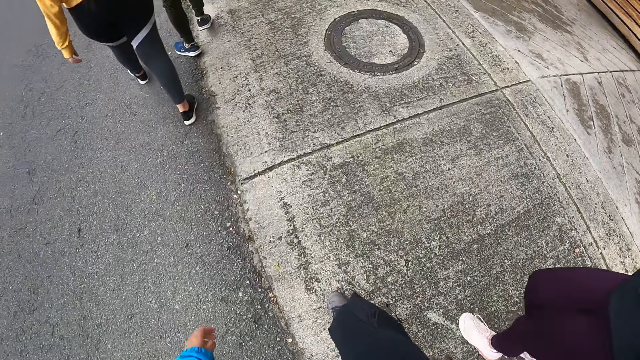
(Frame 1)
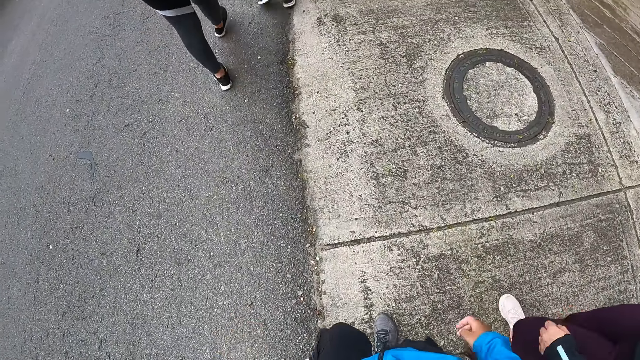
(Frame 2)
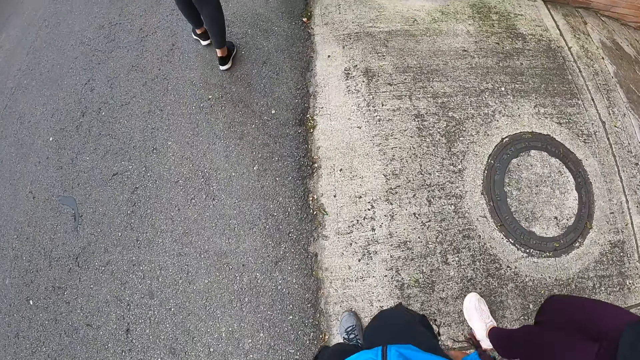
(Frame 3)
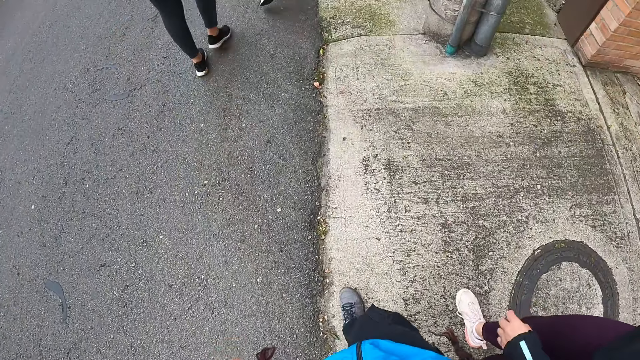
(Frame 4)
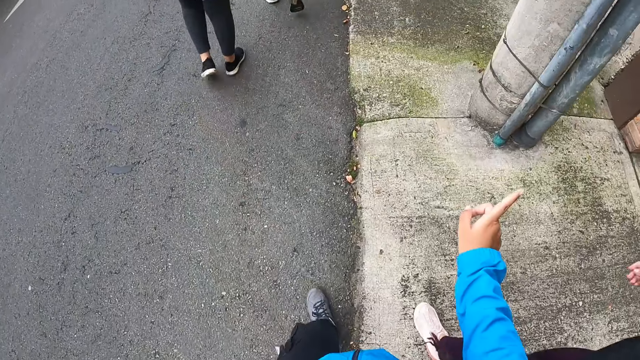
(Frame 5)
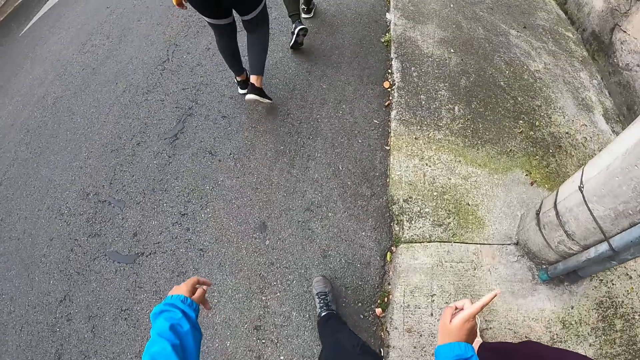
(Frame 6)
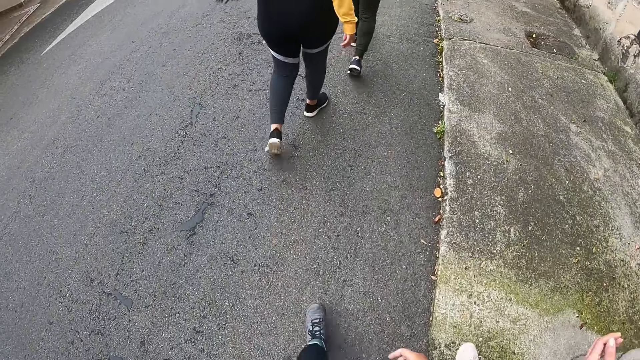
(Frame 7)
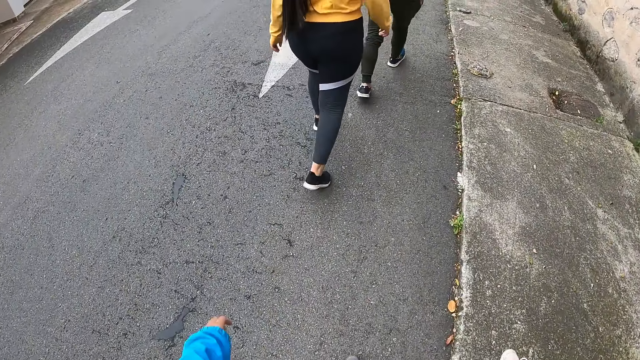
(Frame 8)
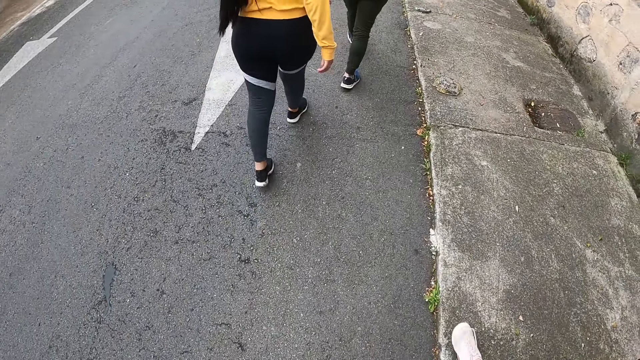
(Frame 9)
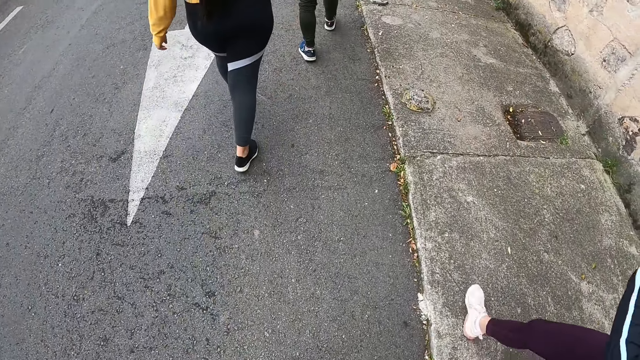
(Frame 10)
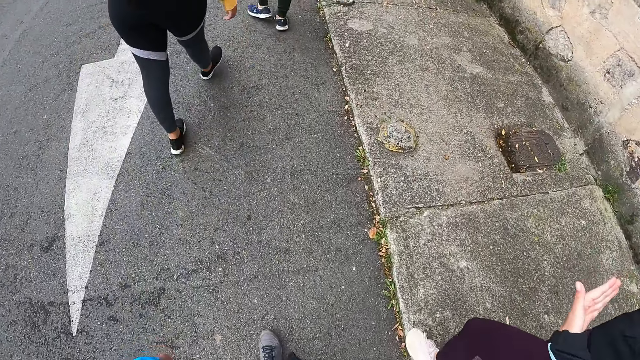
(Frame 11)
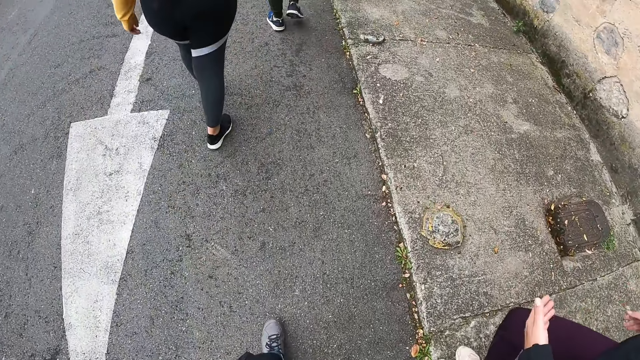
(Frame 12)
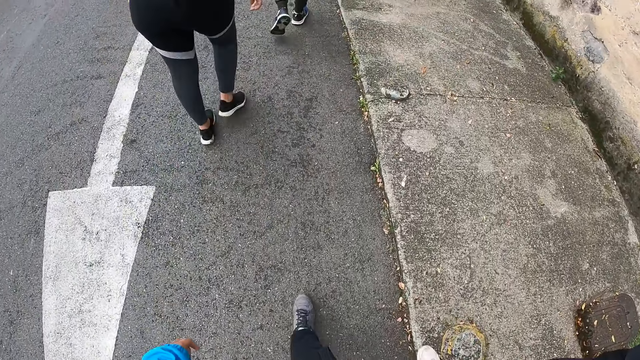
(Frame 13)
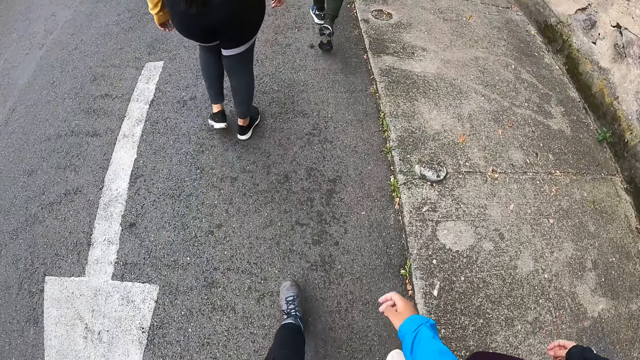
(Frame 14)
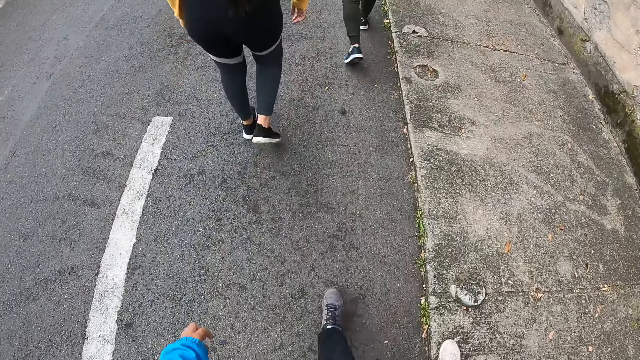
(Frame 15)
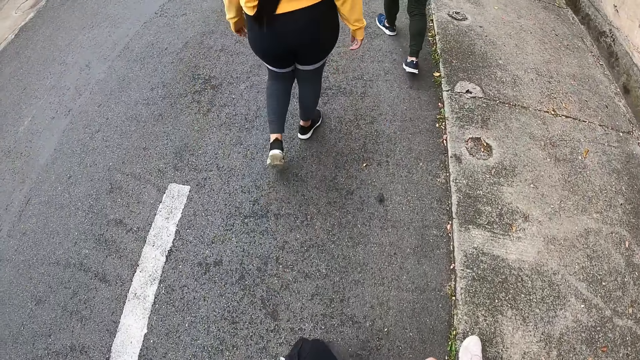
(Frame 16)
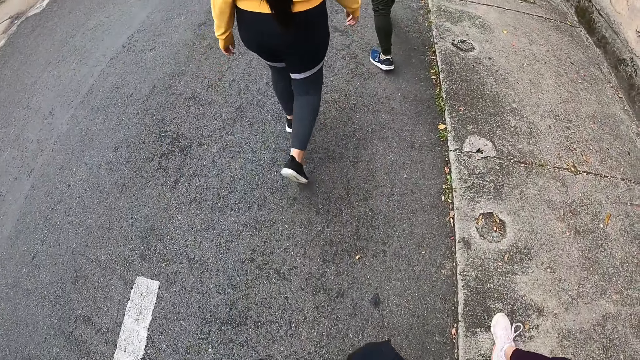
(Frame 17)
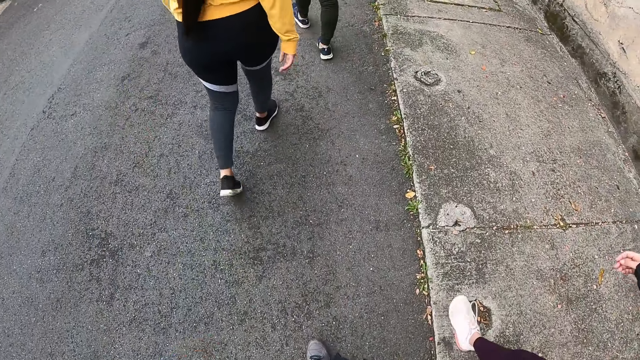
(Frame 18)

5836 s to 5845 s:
The camera wearer walks. She points with her right hand. She walks. A person talks to the camera wearer.

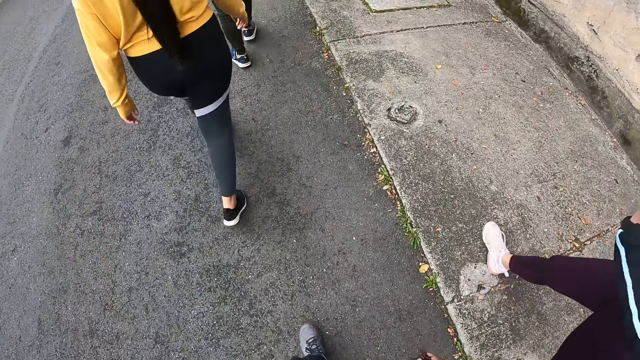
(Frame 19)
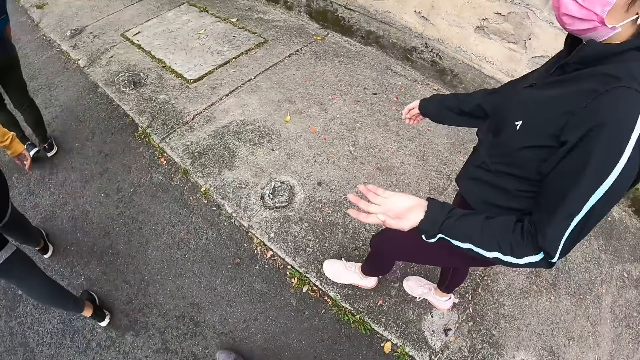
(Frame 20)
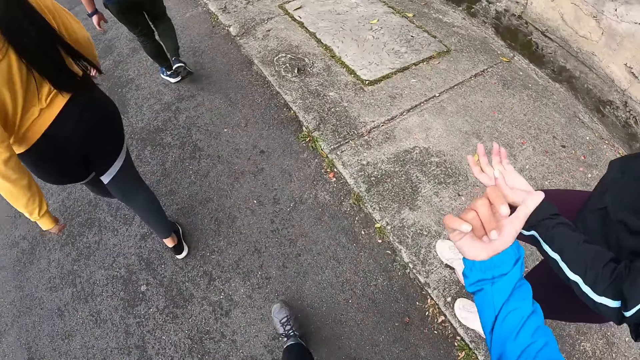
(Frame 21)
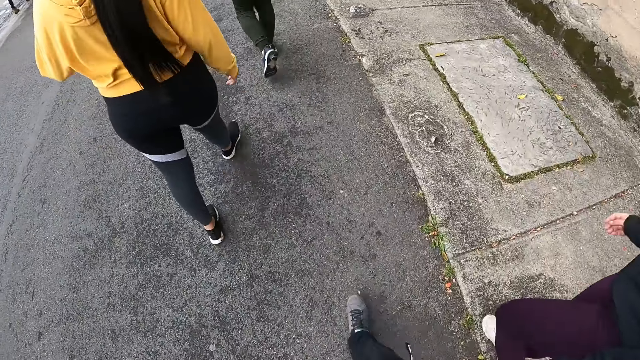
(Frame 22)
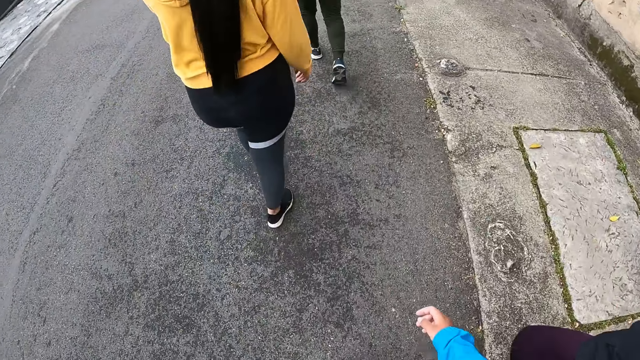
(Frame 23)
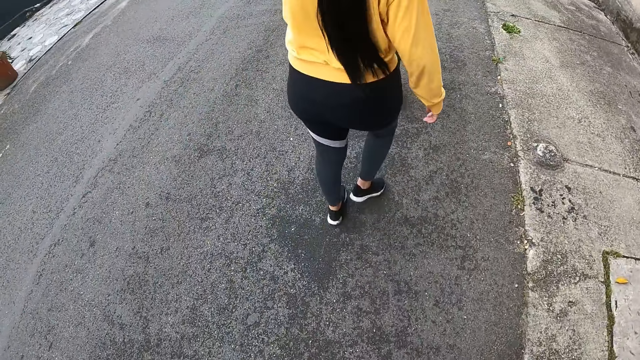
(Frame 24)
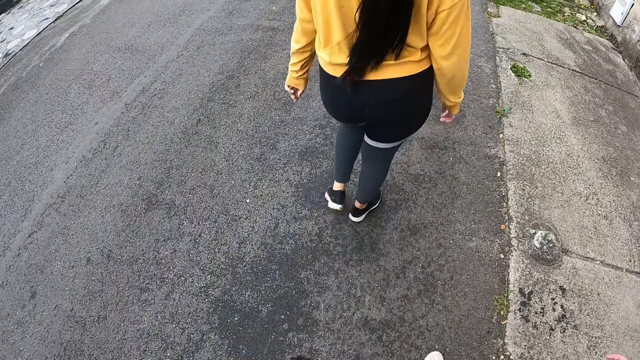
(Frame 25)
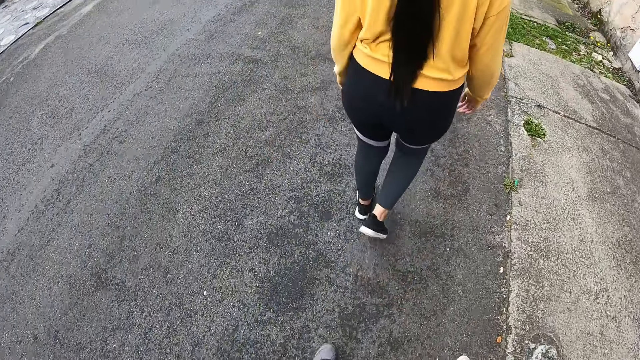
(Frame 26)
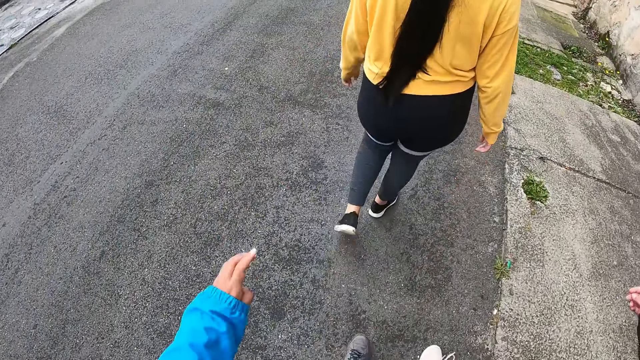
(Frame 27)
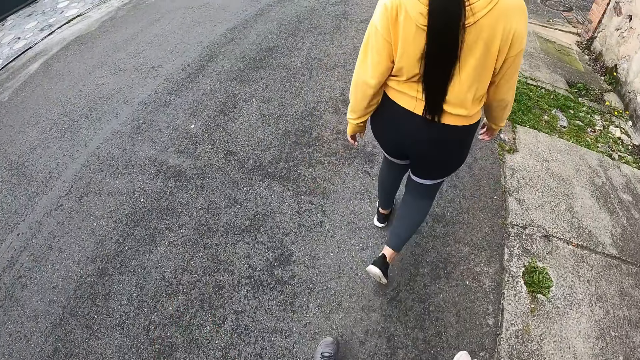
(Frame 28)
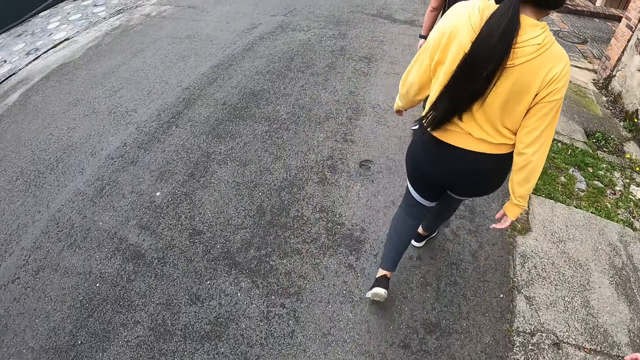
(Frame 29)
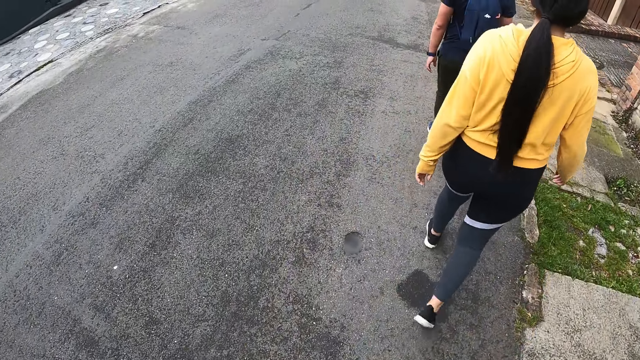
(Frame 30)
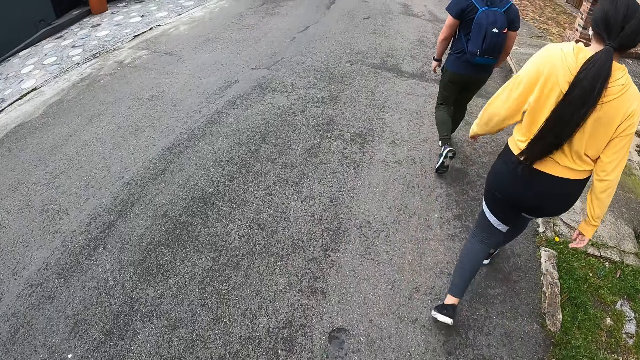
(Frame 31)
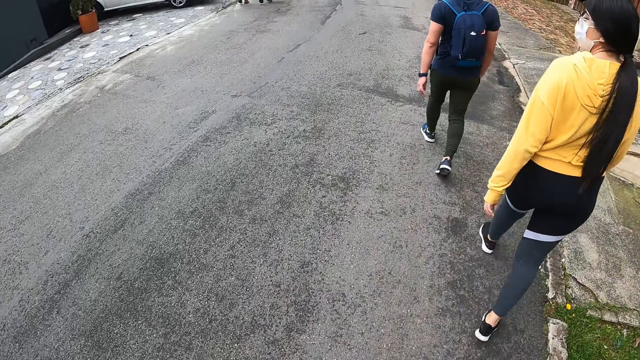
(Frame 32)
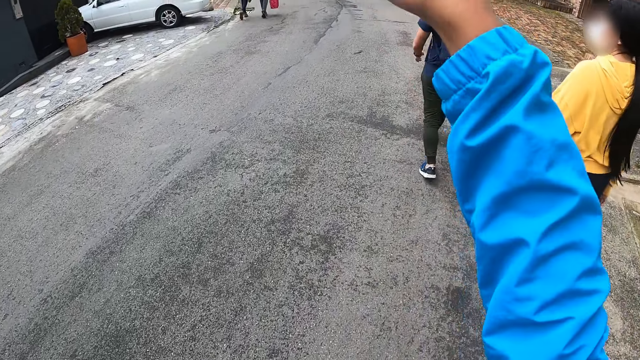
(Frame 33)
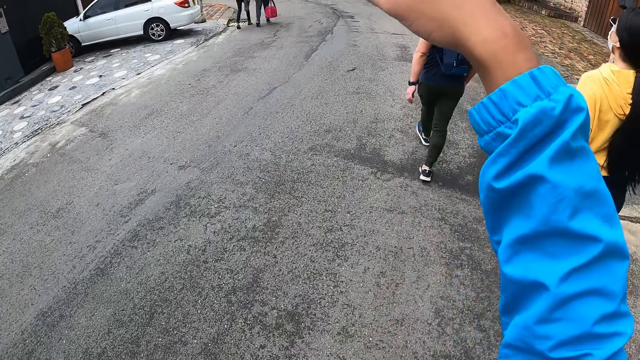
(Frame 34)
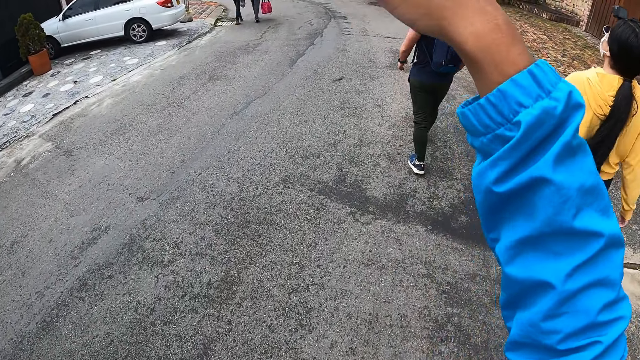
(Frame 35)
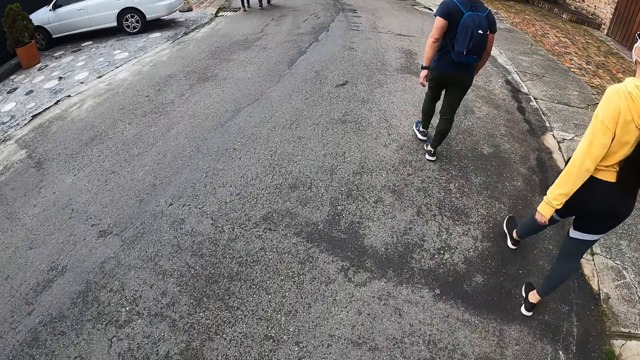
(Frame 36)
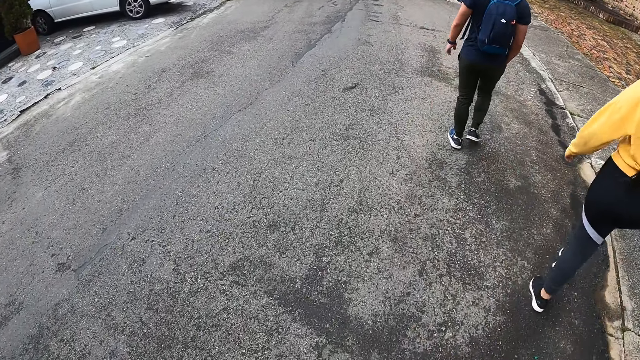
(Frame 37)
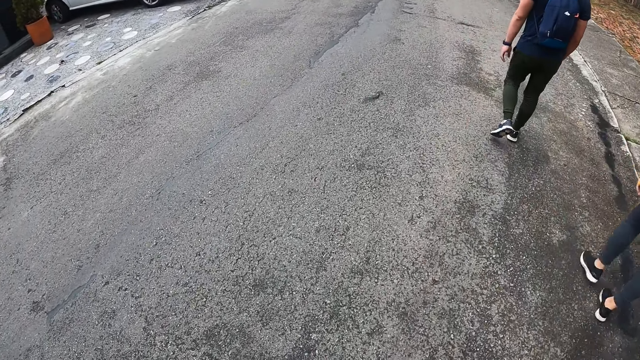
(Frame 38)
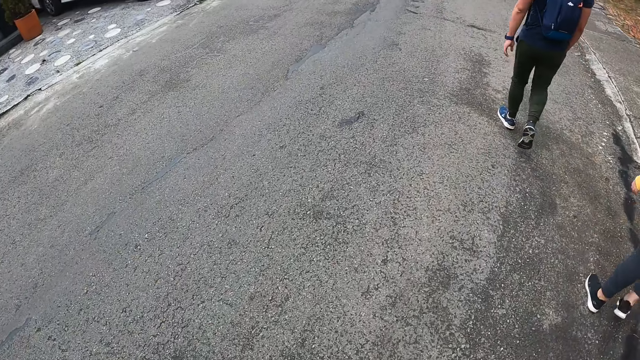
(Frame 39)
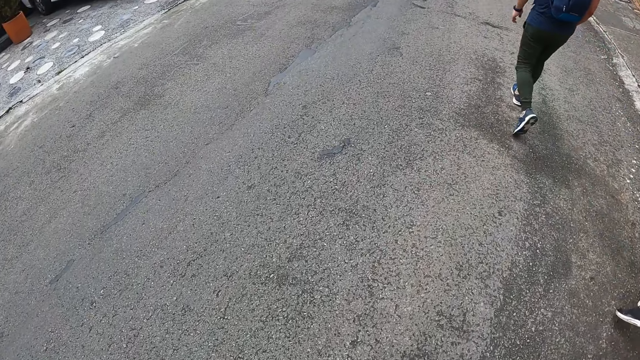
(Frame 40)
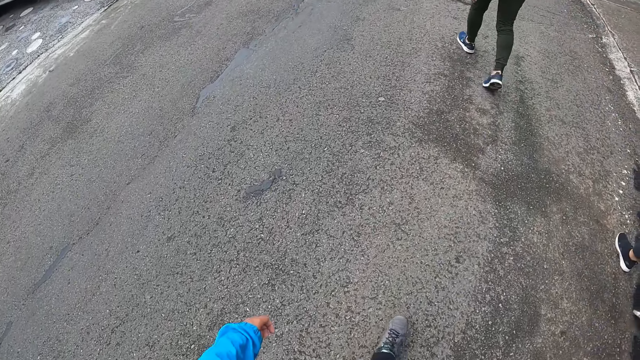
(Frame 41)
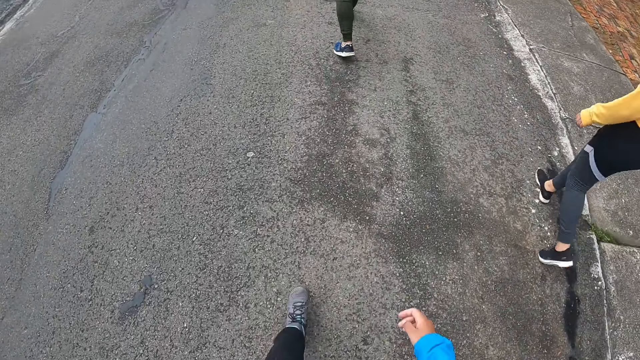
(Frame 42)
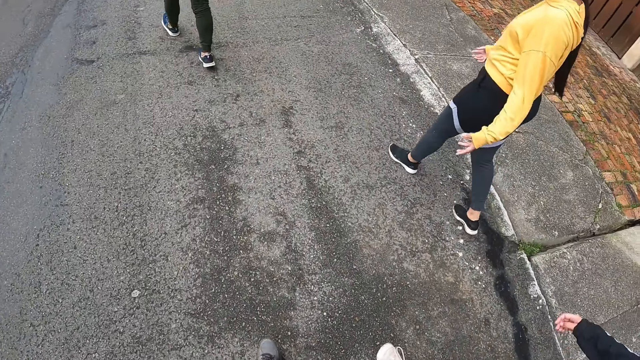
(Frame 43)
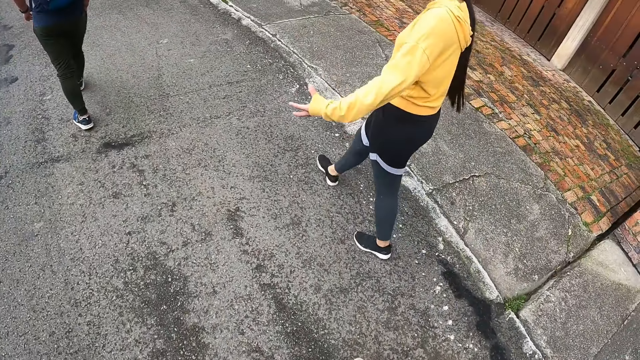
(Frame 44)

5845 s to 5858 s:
The camera wearer replies to the person. She raises her left hand. She walks. She interacts with a woman and another woman. She raises her right hand. She walks.
